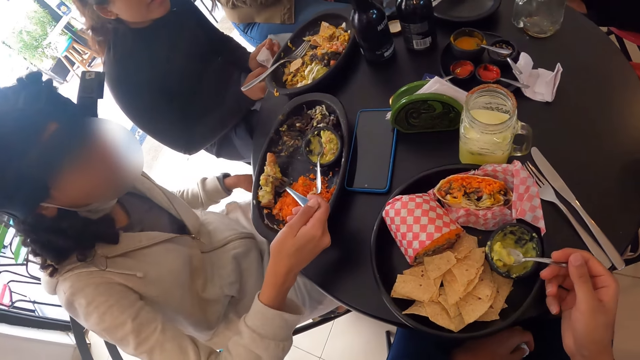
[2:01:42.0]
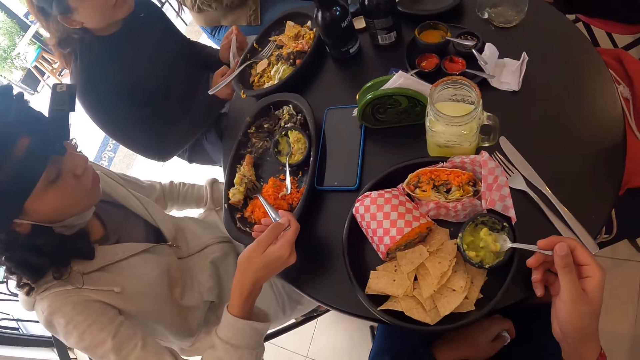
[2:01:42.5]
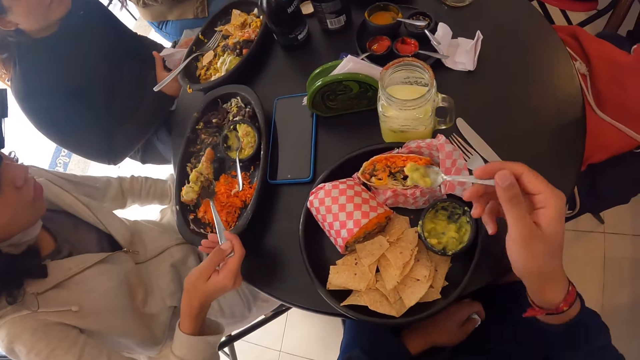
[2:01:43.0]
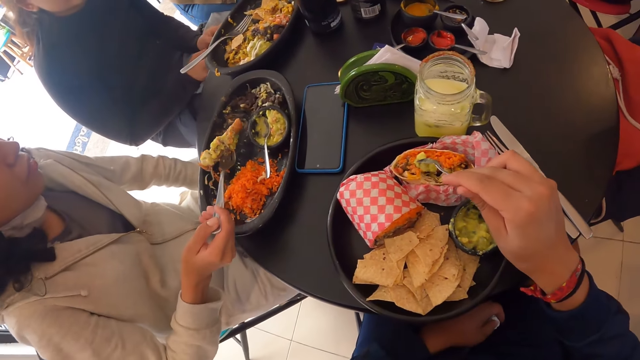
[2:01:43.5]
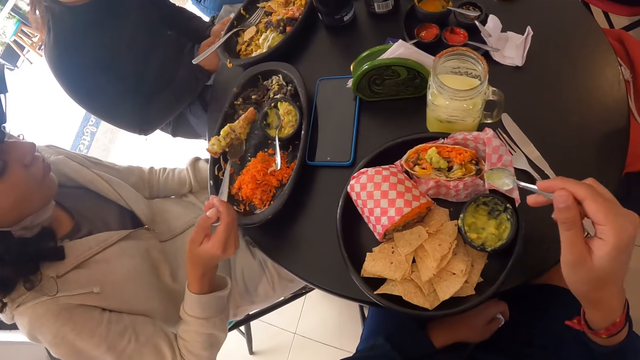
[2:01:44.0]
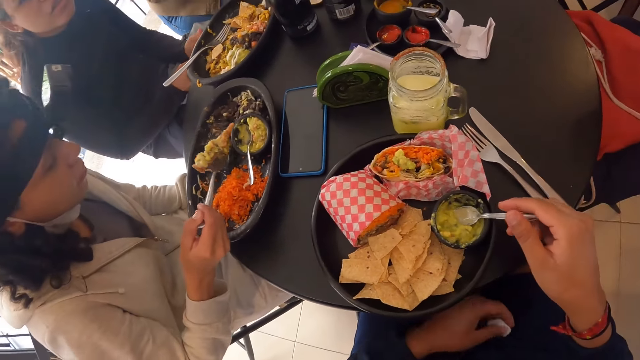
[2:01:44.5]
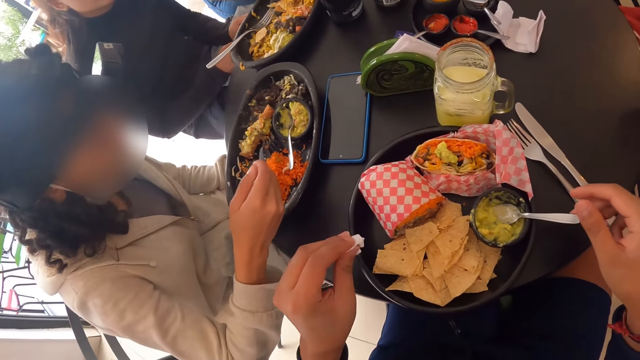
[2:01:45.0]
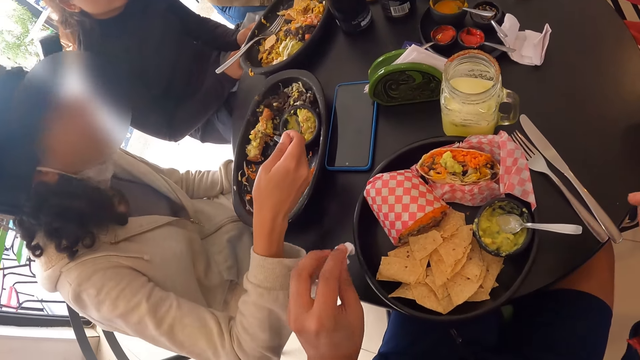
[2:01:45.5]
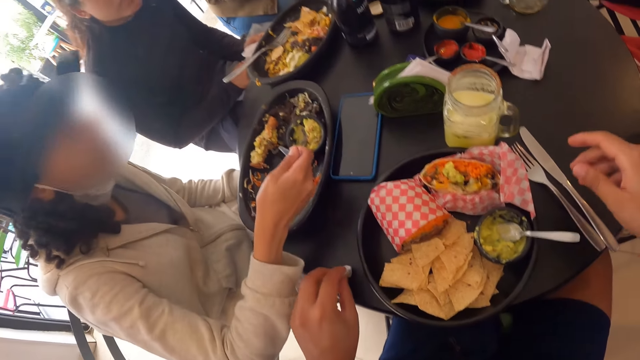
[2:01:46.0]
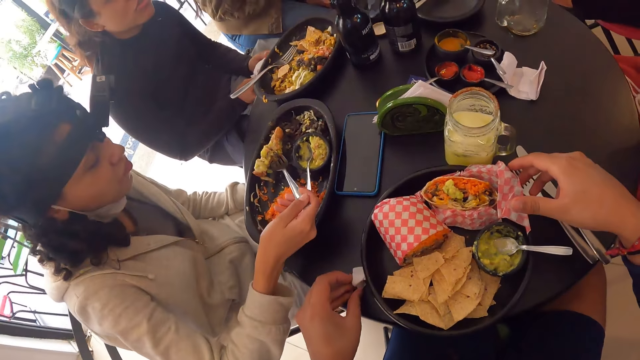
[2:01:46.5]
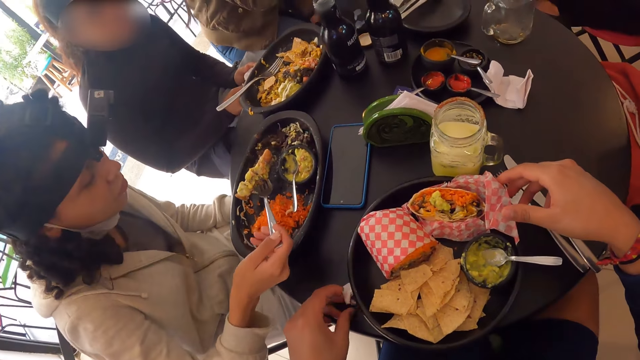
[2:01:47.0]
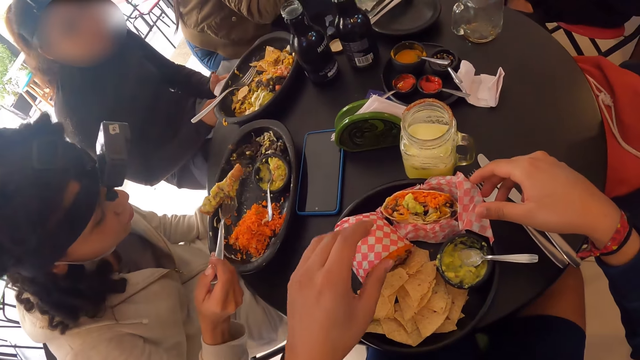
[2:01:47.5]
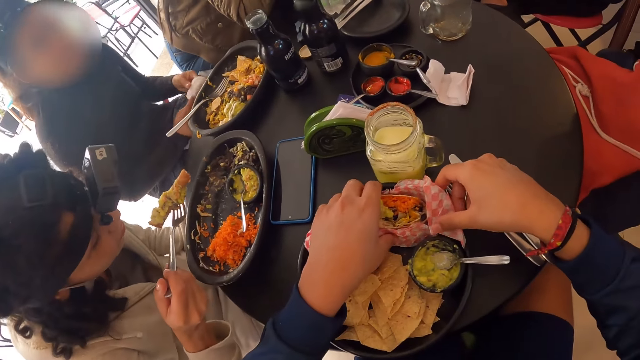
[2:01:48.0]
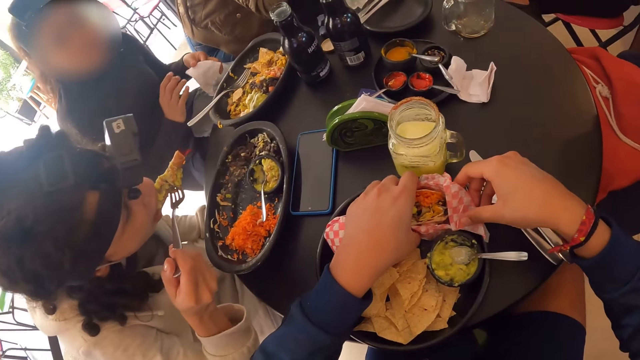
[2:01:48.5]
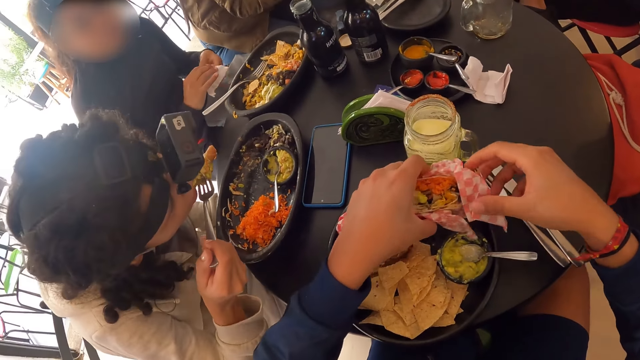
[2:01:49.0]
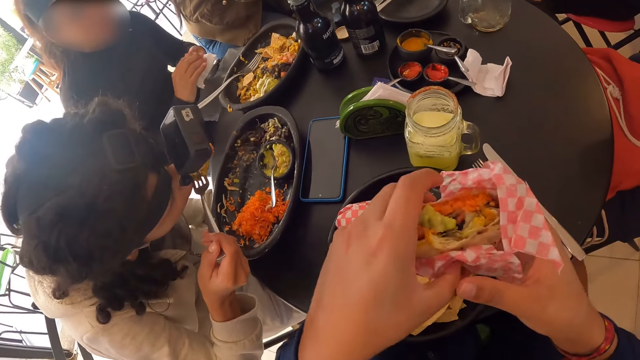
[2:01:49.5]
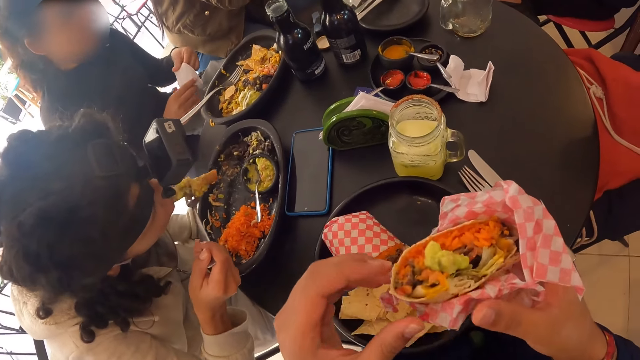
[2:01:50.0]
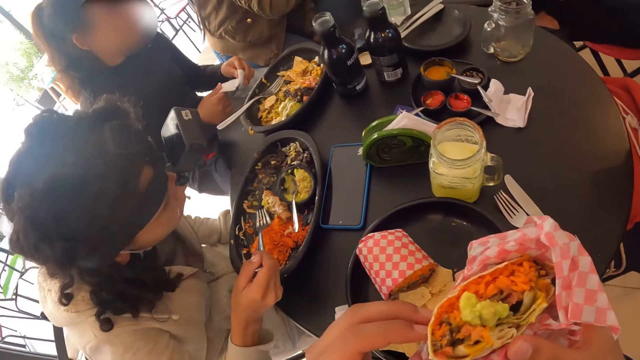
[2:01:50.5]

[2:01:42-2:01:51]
A woman takes salad and beef from the plate of food. The camera wearer scoops an avocado. He pours the cheese on the salad mix with the spoon in his right hand. He drops the avocado on the cheese. He drops the spoon into the plate of avocado spread with his right hand. He drops a tissue paper on a table with his left hand. Another woman interacts with the first woman. The camera wearer picks up the meal from a plate on the table with both hands. He takes a paper towel.

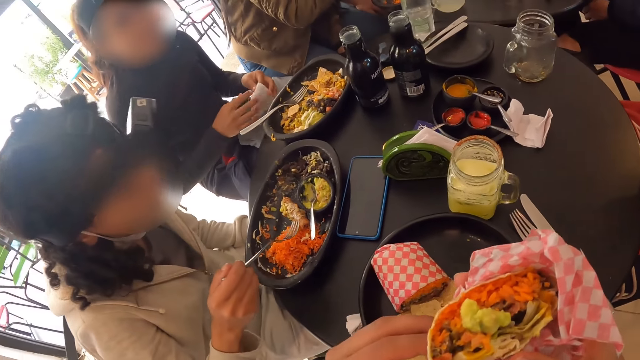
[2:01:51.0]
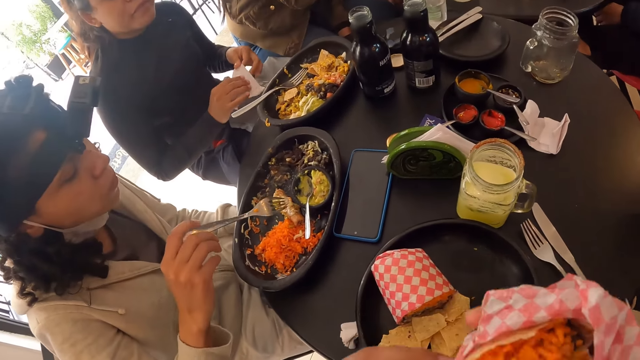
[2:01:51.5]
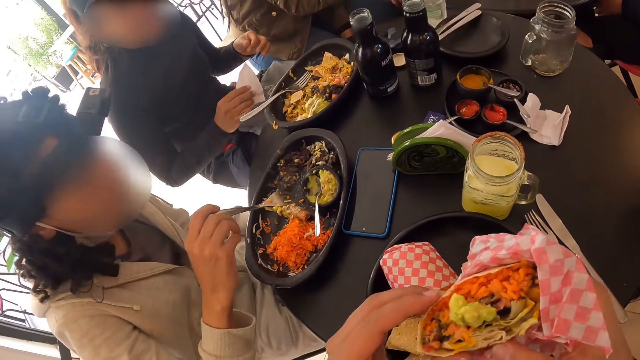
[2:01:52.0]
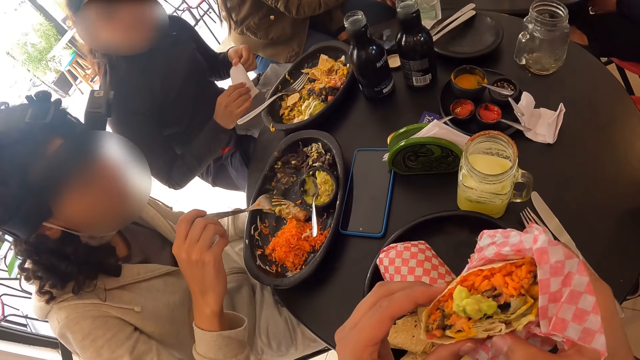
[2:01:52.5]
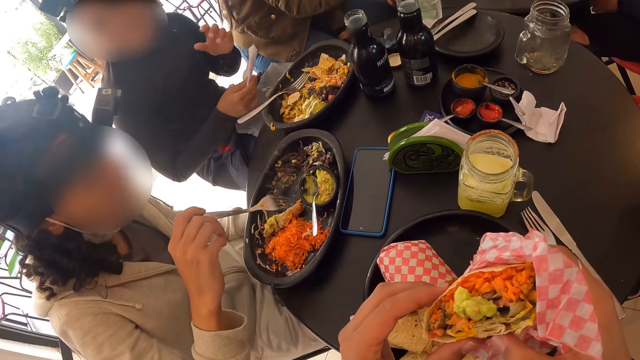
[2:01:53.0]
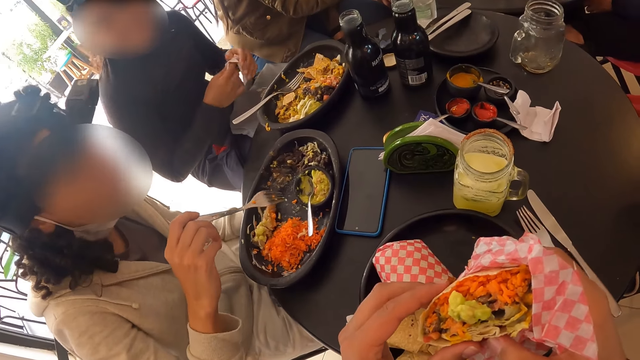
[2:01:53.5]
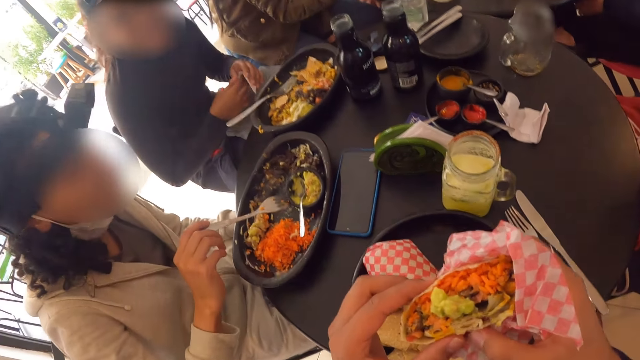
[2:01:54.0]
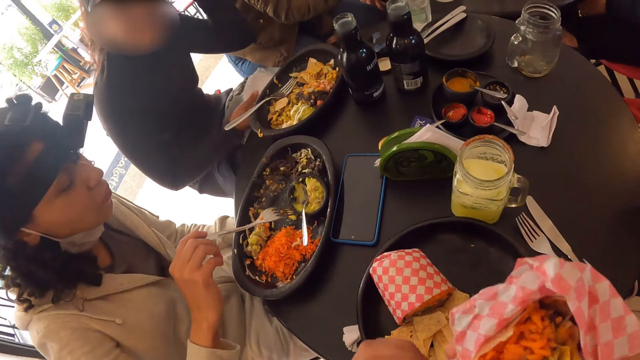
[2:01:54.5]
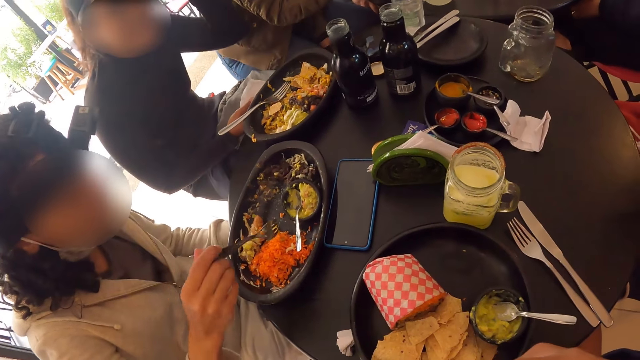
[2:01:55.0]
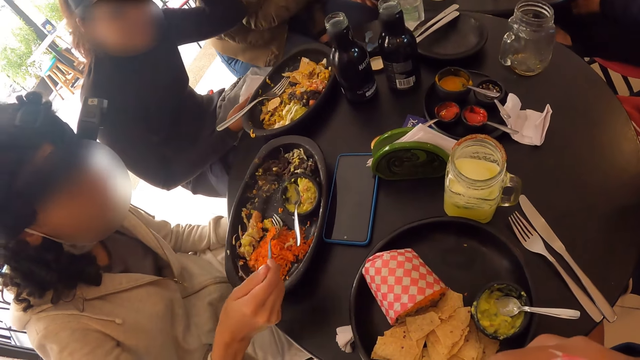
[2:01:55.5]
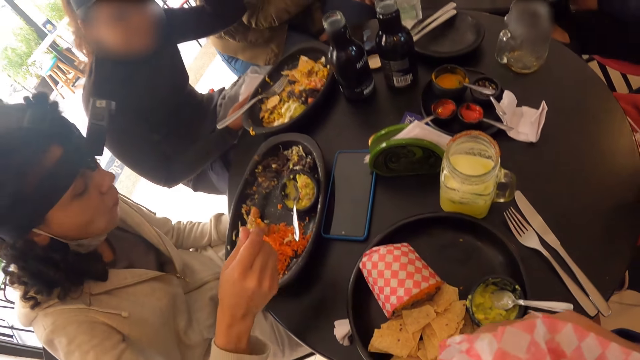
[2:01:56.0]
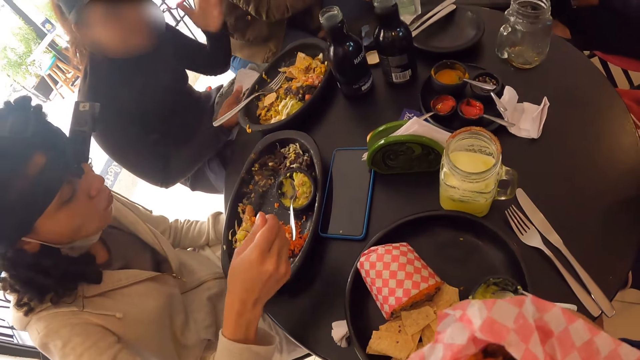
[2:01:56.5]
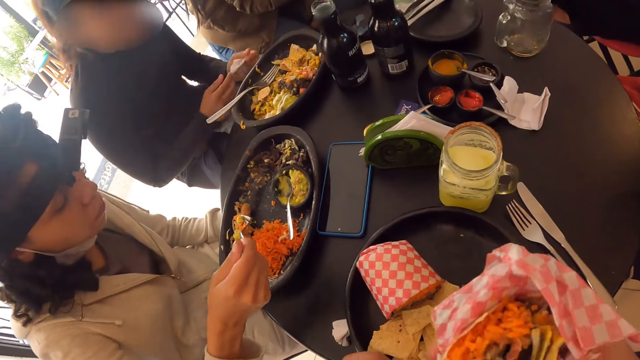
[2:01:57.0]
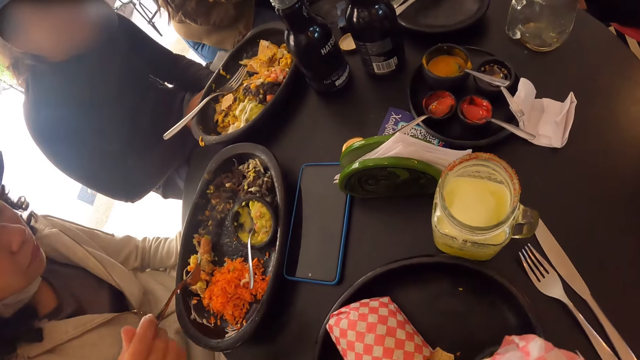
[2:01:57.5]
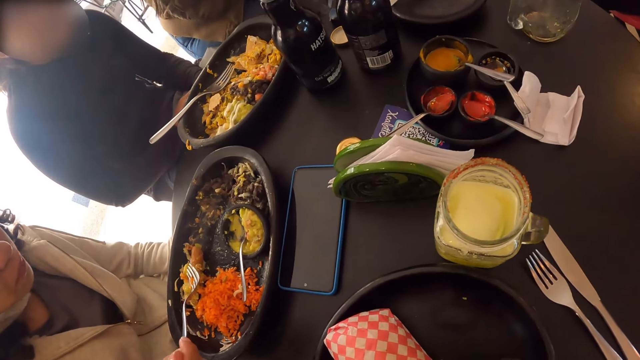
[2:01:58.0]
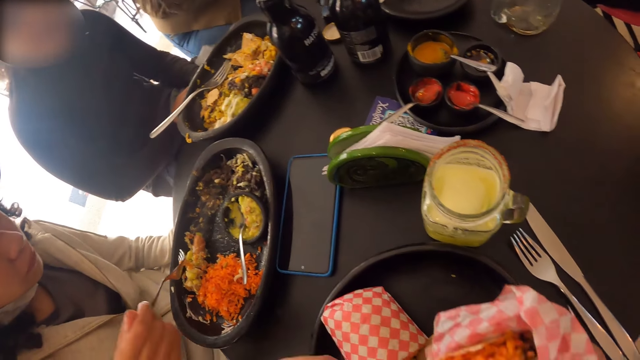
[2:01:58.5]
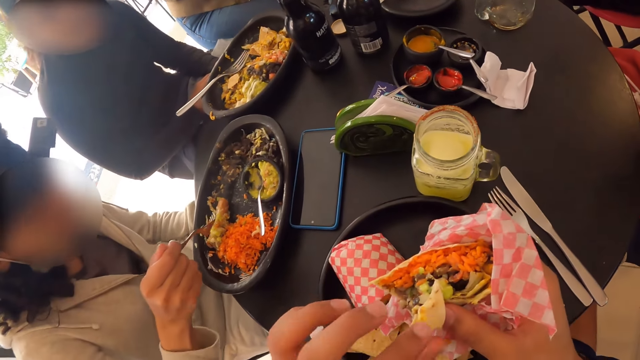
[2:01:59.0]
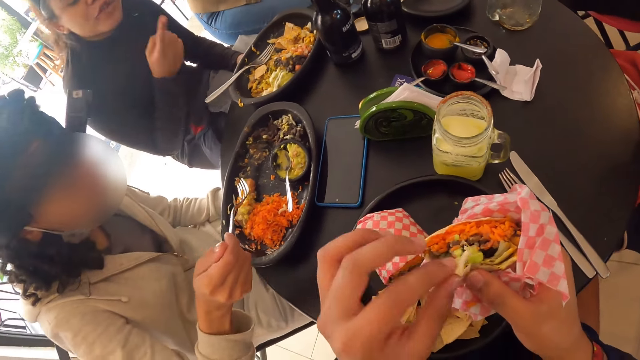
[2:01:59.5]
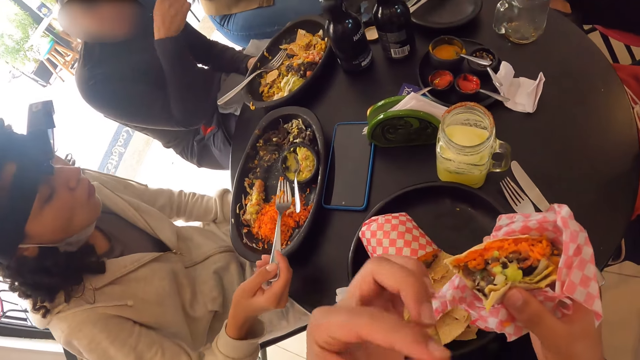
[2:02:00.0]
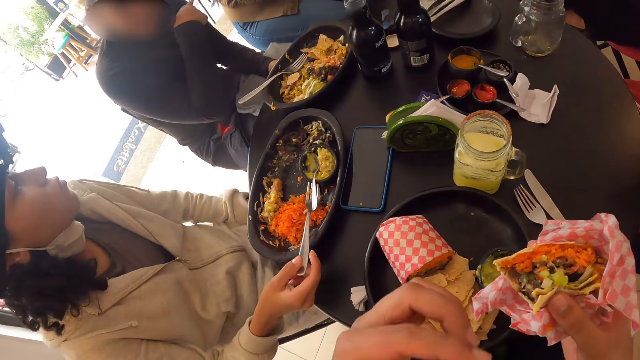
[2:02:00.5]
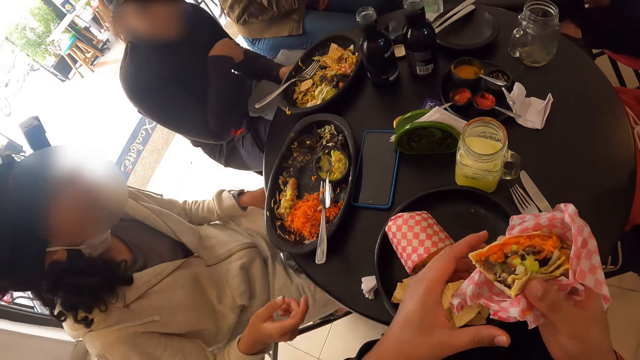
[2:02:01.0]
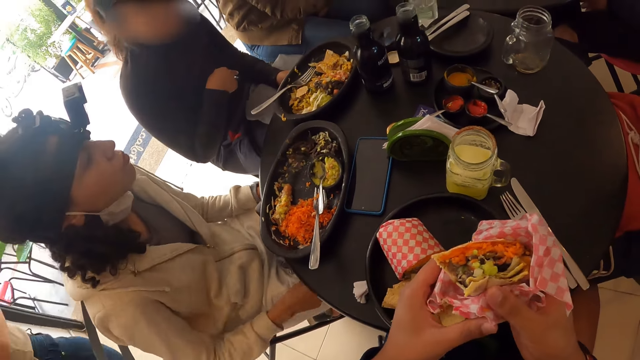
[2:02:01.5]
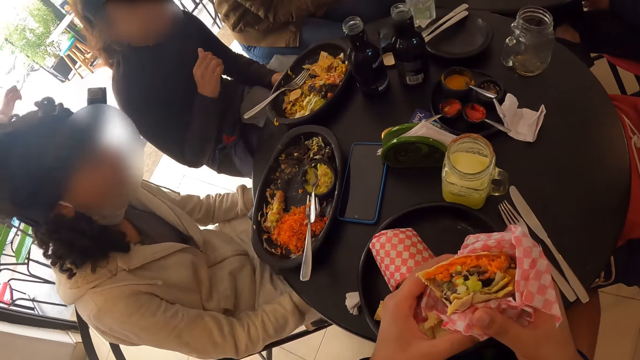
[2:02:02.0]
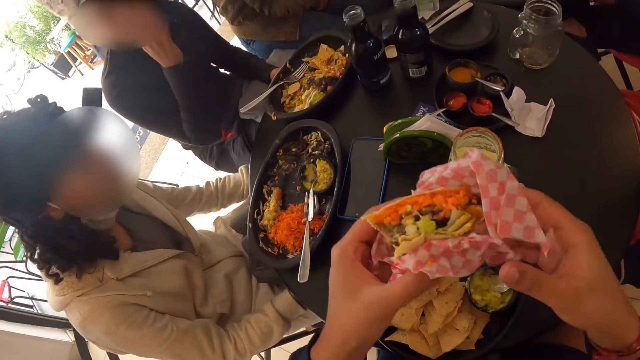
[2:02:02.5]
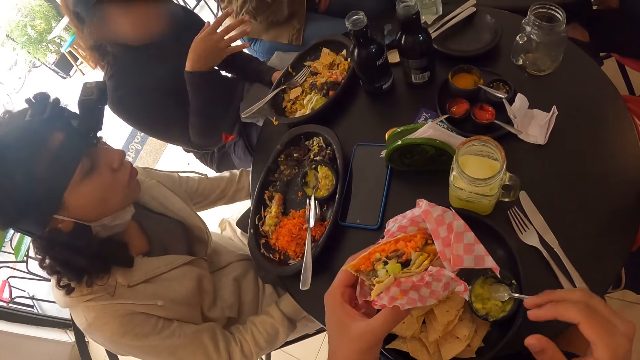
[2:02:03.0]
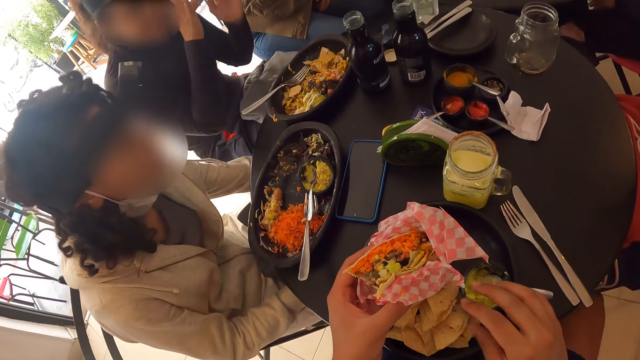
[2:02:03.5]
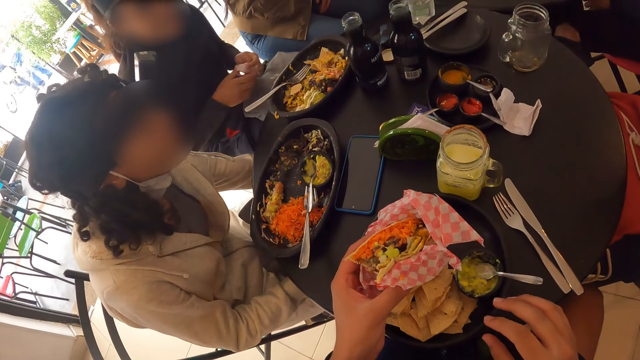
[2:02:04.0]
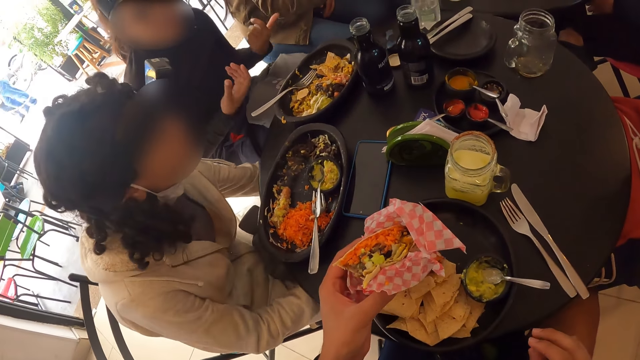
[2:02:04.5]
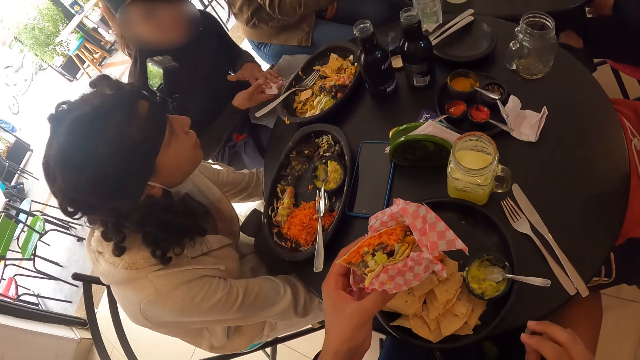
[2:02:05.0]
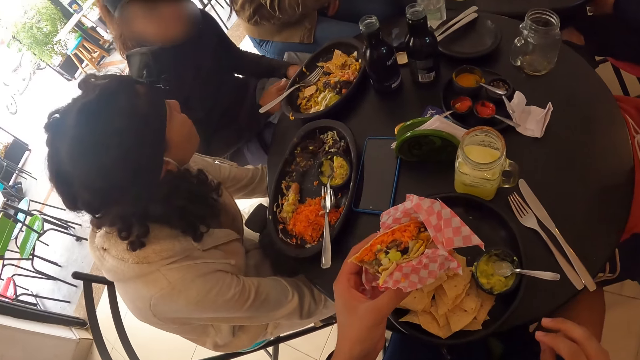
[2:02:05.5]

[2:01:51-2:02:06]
The camera wearer eats the meal with both hands. A woman talks to the camera wearer. The camera wearer eats food. The woman talks to another woman. The camera wearer takes food. The first woman talks to the other woman.
